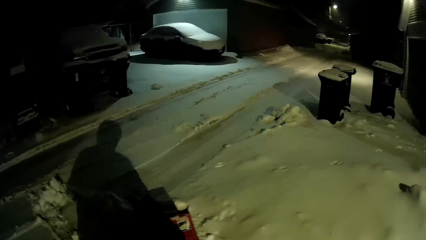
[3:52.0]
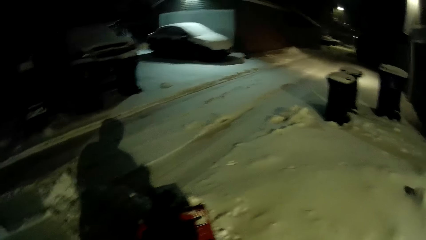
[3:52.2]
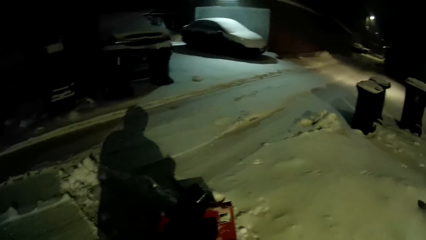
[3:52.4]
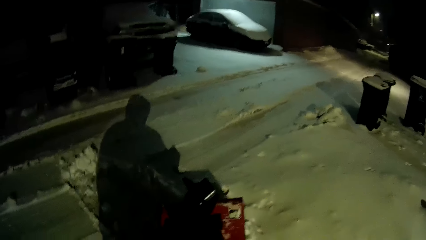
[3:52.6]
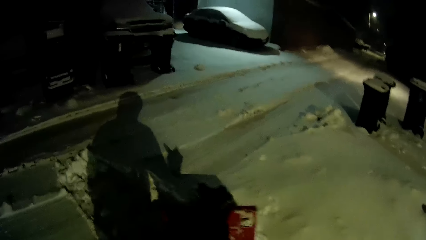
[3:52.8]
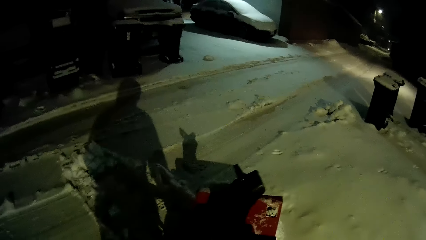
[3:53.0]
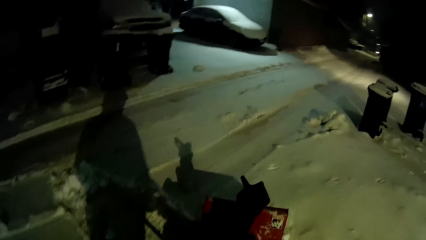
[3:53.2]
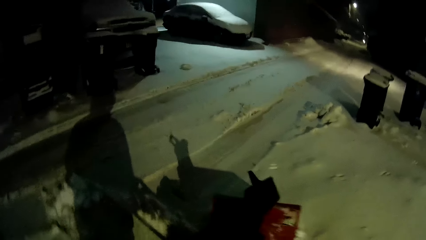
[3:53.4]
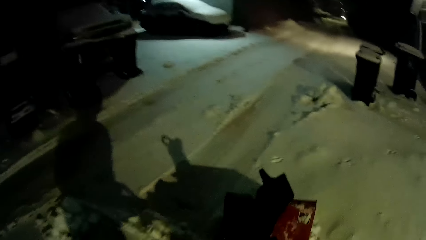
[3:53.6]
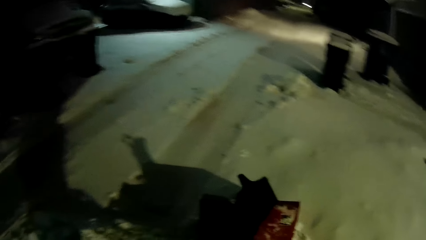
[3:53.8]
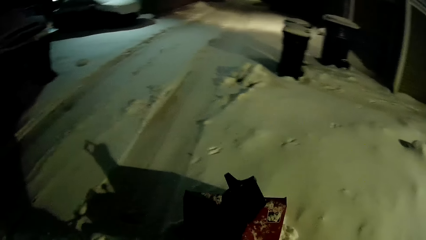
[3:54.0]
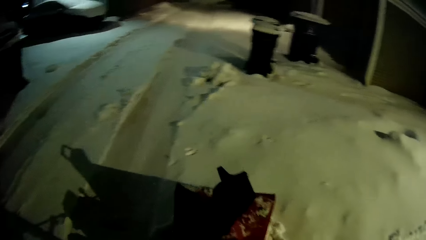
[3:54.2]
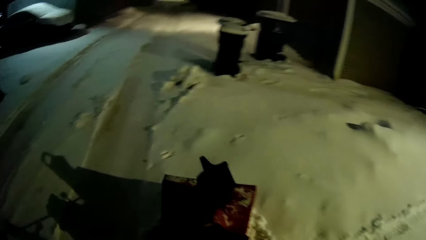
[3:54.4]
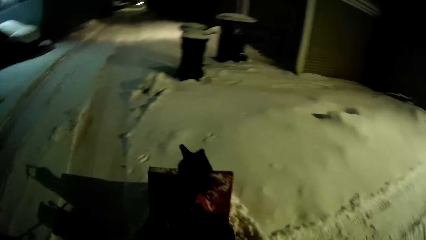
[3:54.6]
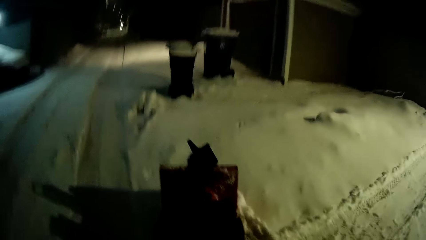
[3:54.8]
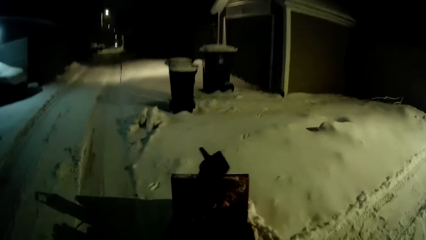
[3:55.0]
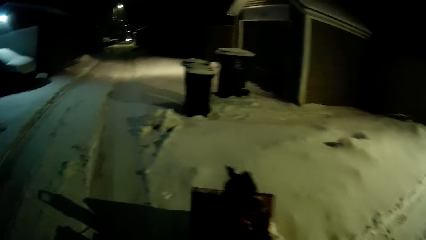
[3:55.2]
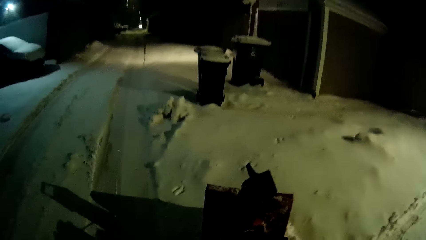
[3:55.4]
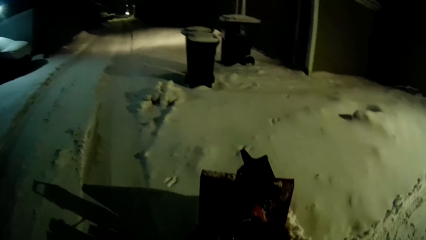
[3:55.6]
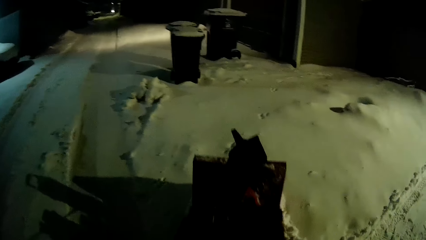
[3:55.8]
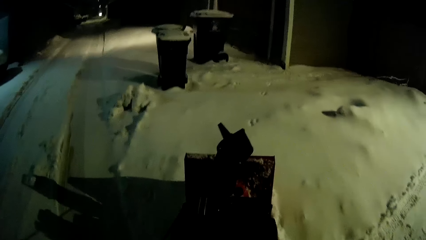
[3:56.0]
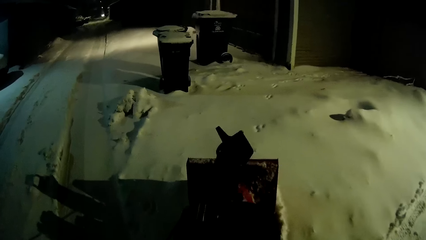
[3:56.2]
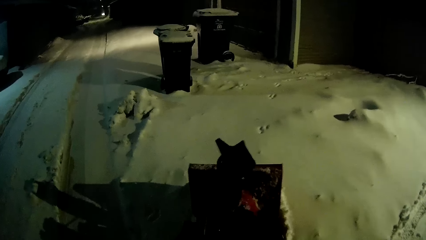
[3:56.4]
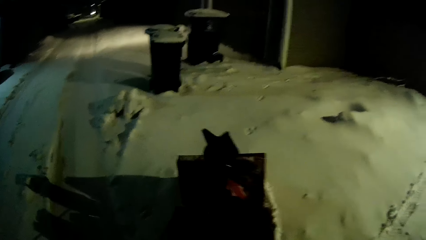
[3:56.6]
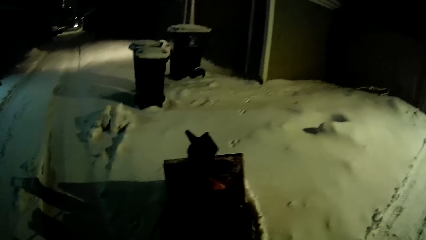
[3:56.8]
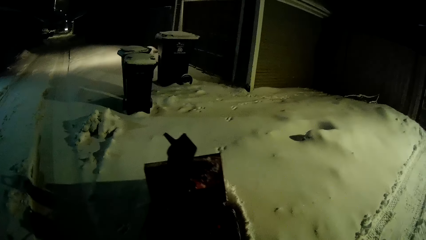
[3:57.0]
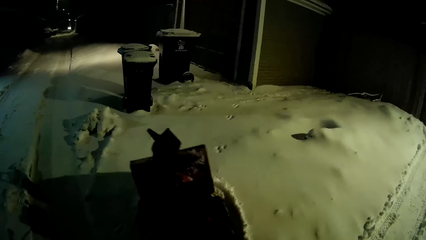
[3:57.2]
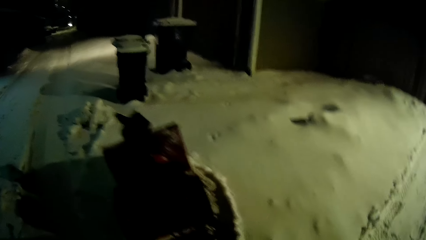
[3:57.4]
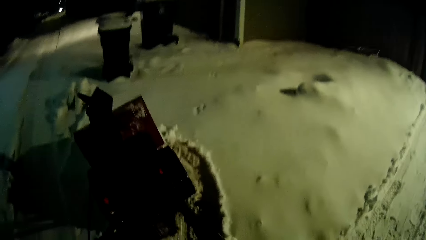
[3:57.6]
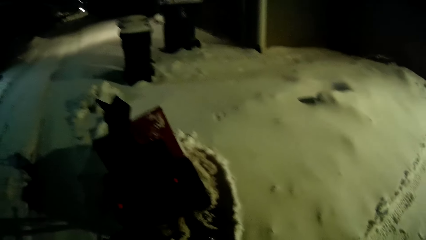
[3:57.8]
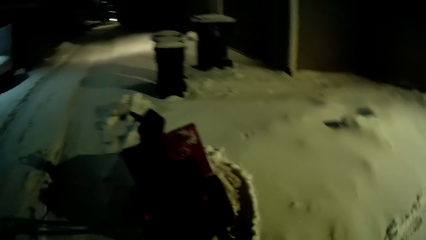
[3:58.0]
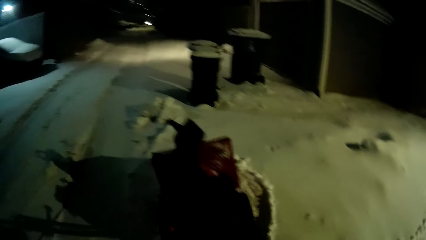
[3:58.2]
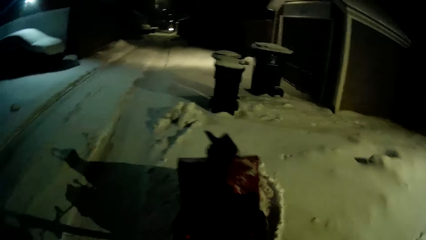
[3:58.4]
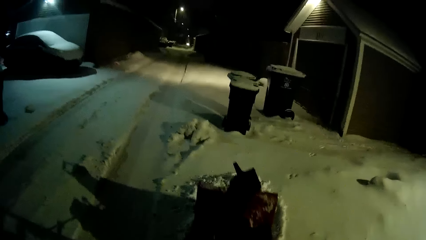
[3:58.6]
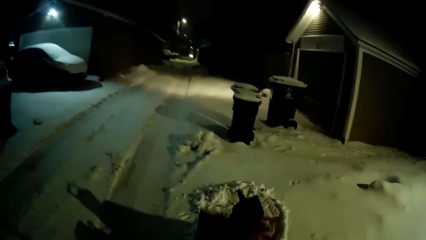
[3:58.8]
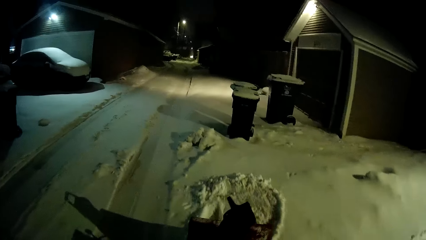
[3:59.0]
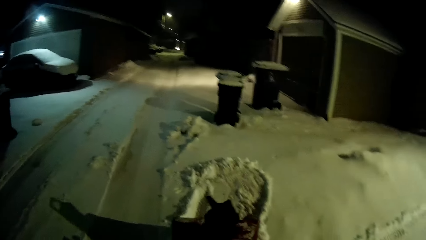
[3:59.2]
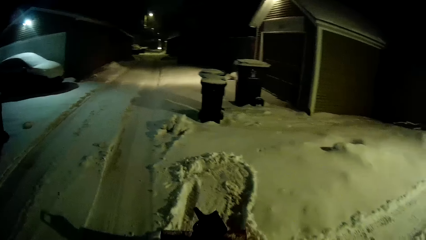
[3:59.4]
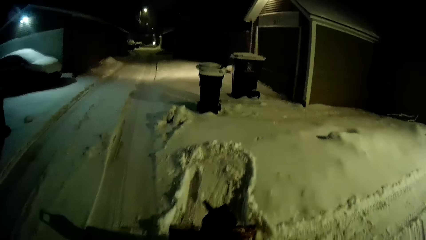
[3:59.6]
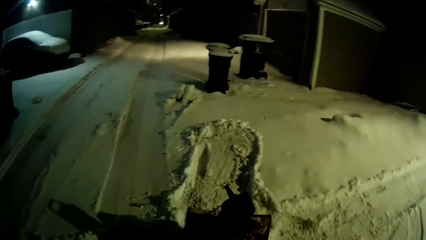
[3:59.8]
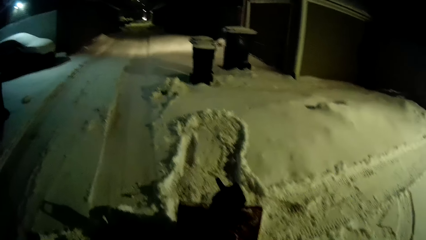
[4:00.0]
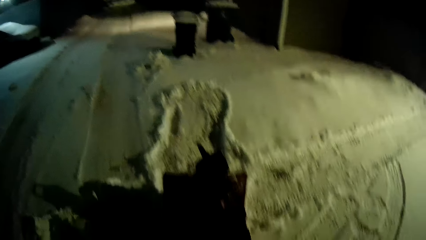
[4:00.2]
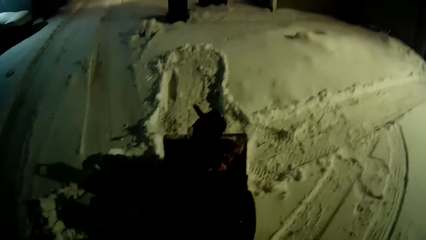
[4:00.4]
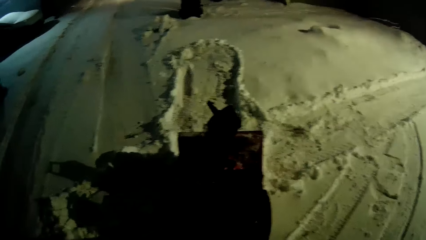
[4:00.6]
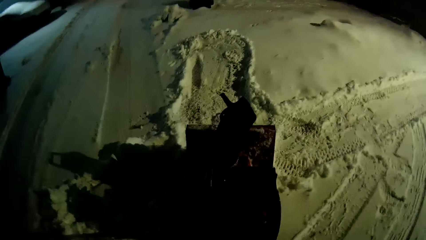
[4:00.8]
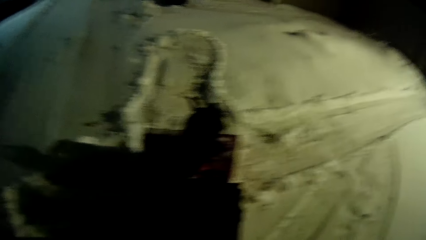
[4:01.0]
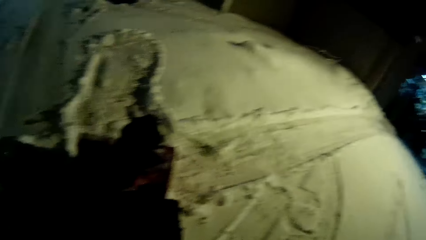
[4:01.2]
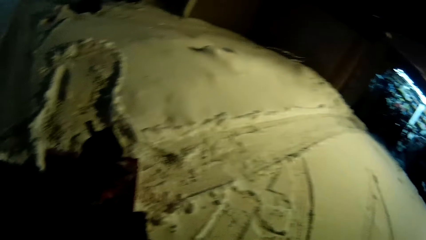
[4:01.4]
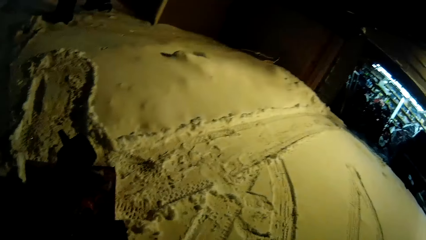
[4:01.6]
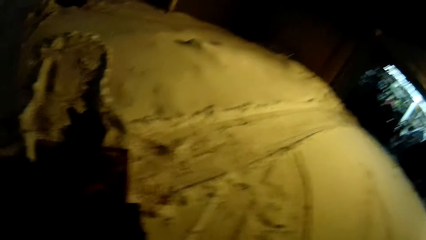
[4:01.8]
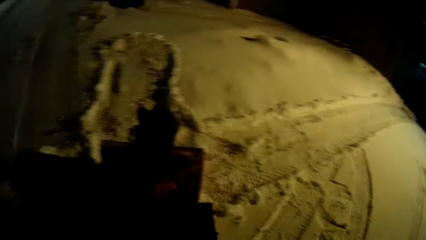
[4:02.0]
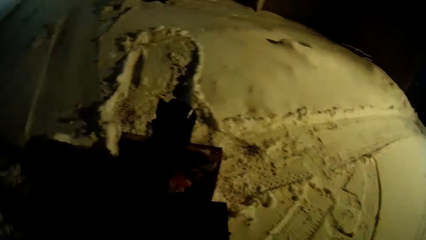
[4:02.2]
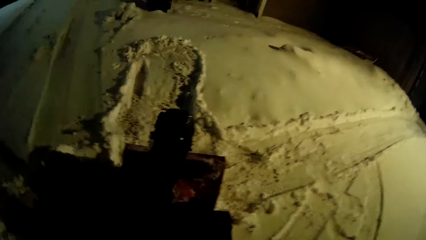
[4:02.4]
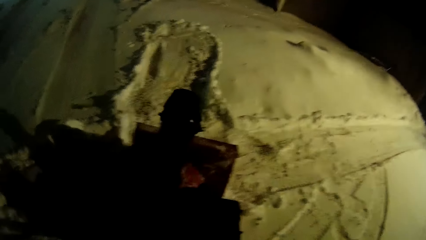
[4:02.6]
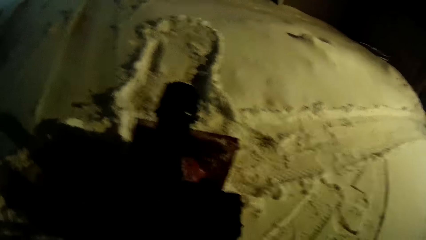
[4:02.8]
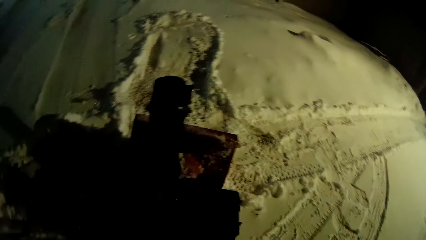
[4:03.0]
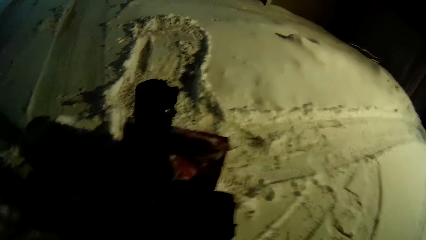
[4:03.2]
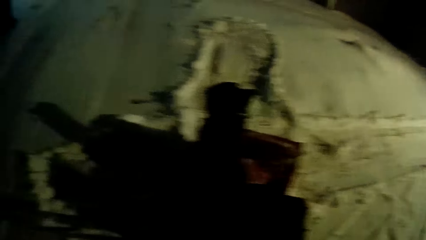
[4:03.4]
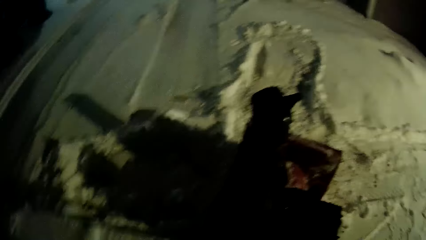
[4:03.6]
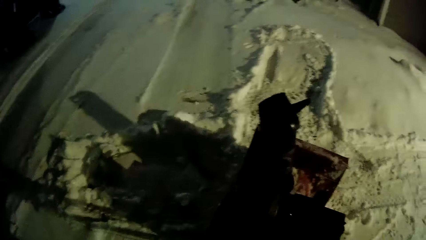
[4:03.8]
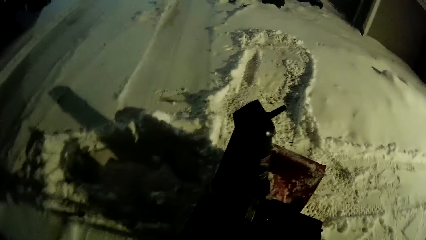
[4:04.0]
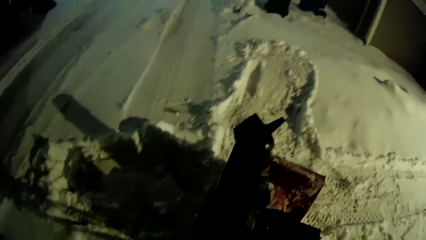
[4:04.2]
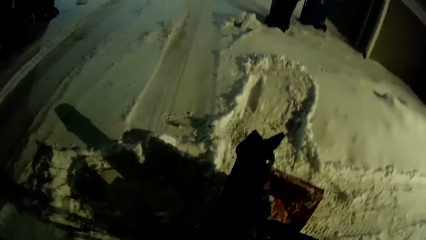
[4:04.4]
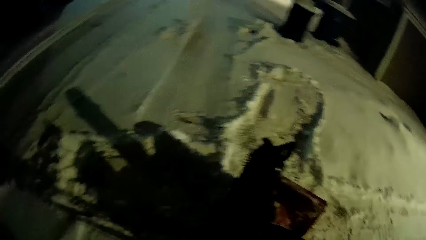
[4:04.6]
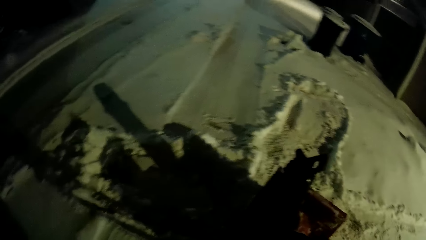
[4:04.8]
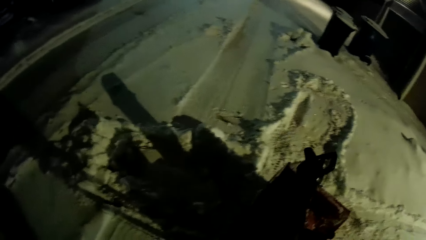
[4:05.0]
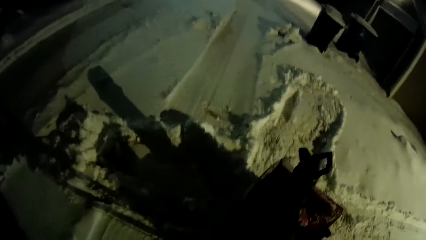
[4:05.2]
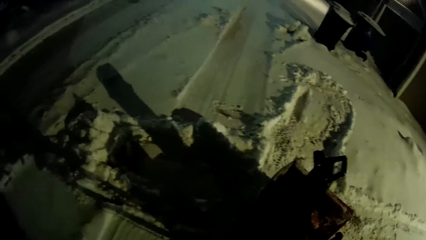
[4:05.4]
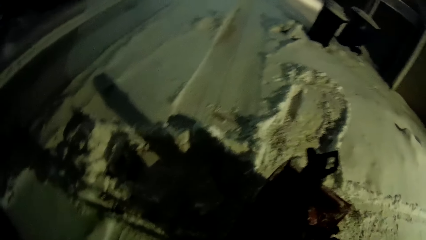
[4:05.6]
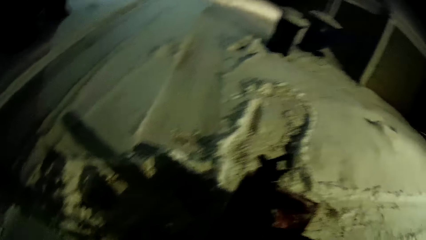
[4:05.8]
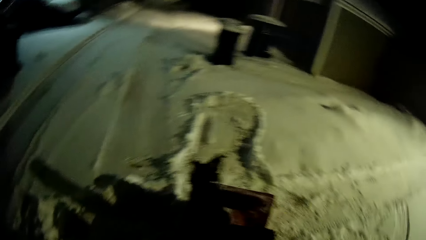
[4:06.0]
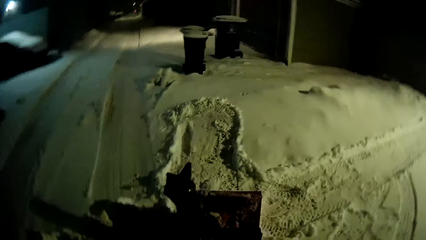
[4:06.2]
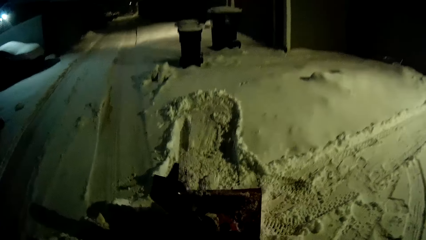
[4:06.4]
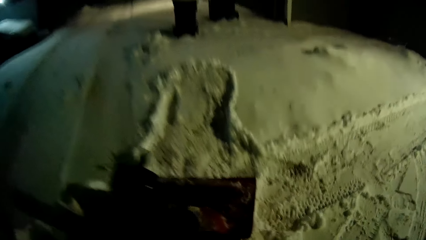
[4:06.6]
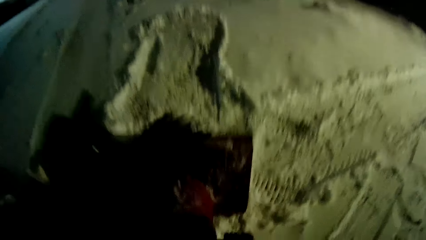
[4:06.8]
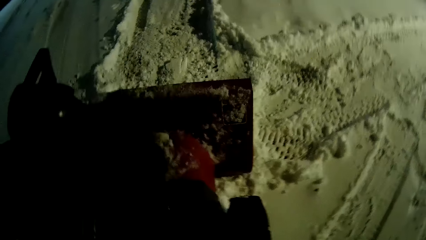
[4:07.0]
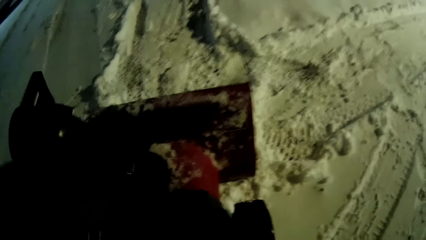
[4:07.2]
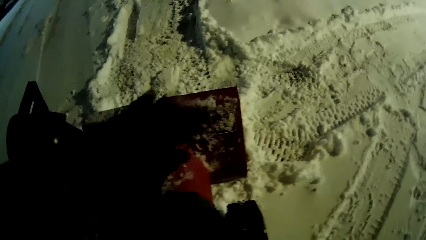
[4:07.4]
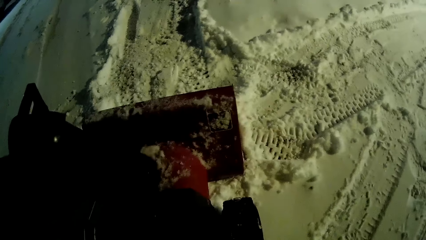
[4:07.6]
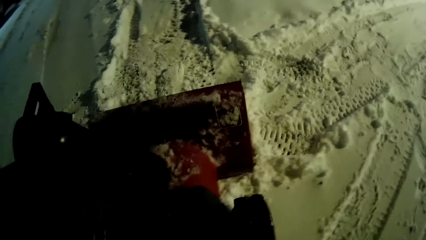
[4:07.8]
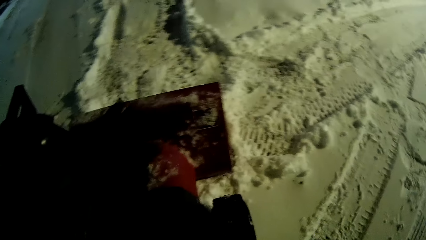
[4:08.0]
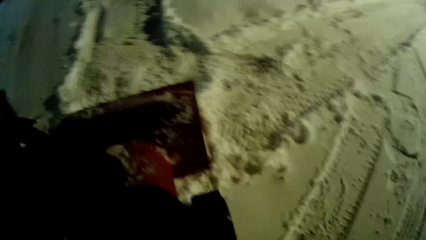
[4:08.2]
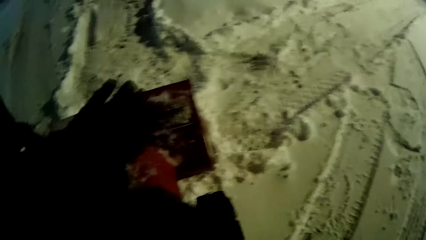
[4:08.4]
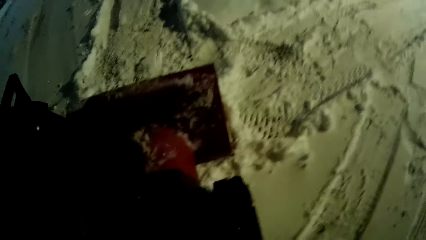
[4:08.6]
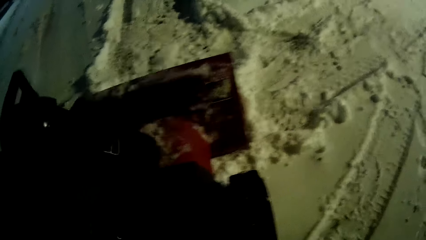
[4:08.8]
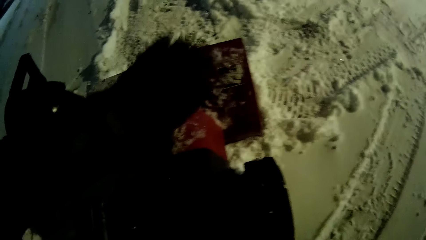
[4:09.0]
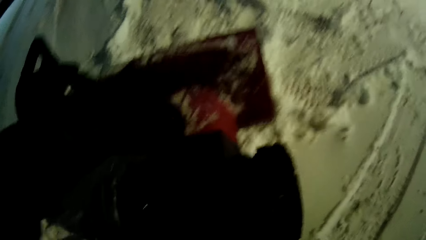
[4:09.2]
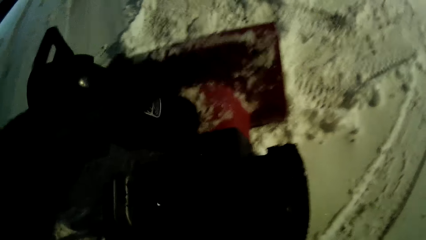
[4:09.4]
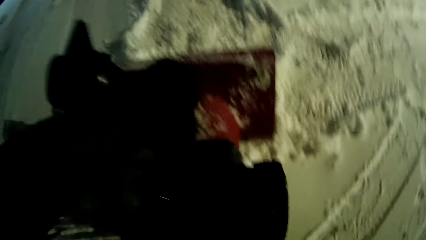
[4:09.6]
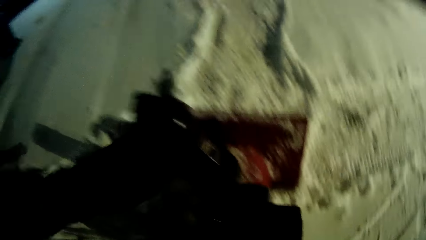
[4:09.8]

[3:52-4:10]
The camera wearer walks the snow blower on the compound. They stop the snow blower and adjust the snow blower. They tap the snow remover machine.
